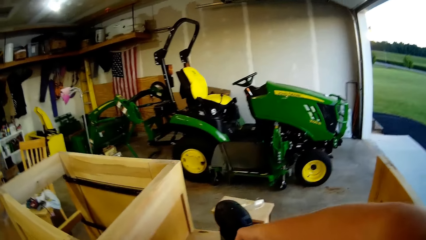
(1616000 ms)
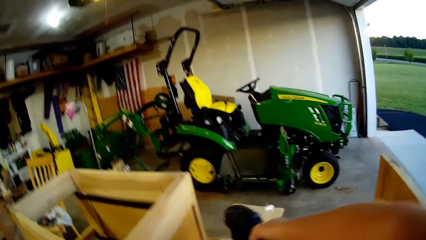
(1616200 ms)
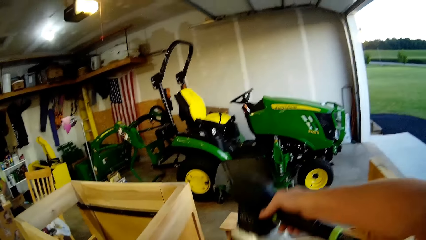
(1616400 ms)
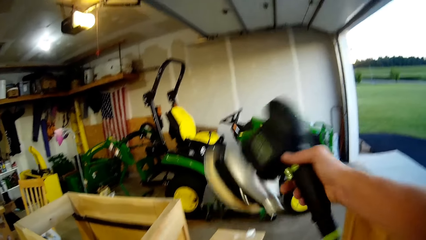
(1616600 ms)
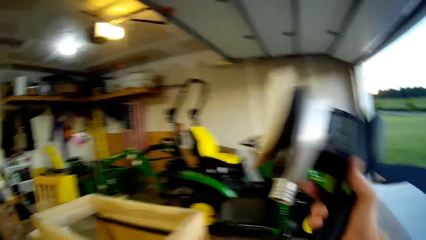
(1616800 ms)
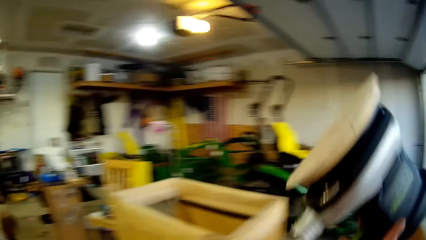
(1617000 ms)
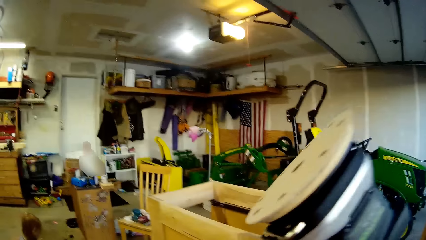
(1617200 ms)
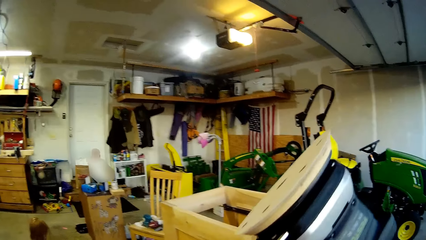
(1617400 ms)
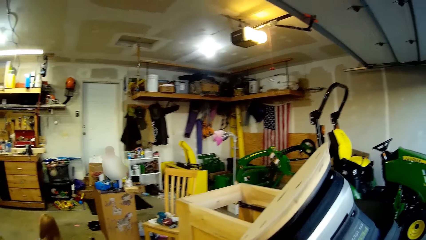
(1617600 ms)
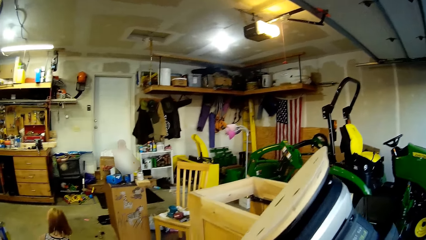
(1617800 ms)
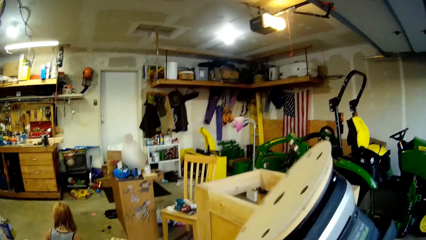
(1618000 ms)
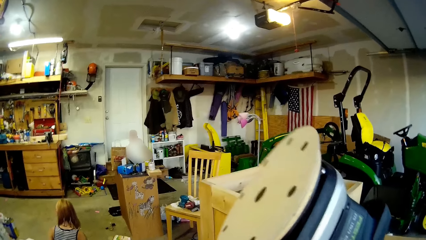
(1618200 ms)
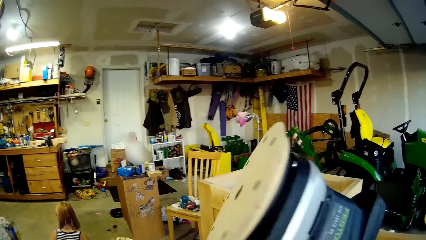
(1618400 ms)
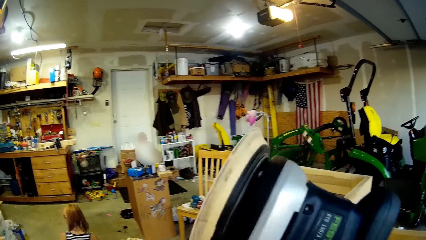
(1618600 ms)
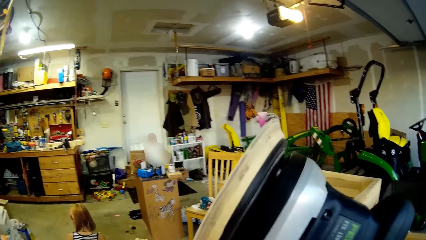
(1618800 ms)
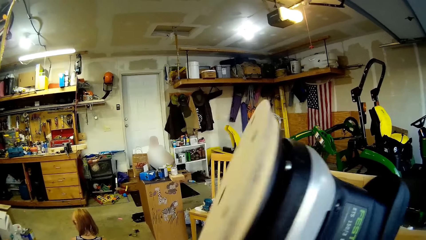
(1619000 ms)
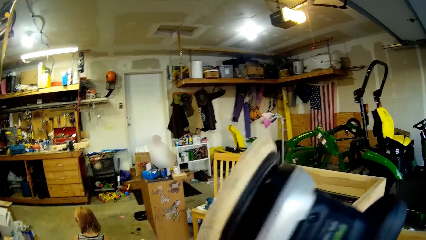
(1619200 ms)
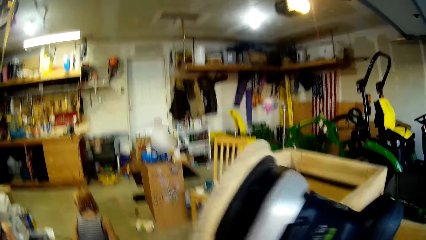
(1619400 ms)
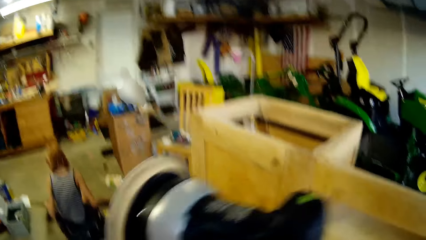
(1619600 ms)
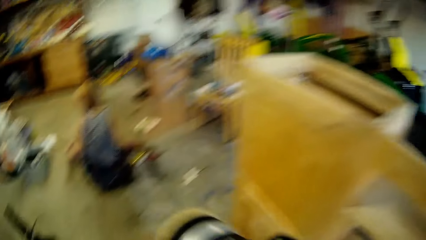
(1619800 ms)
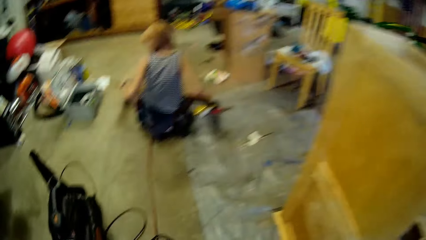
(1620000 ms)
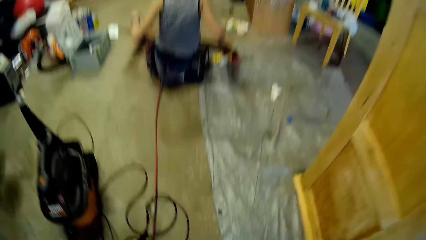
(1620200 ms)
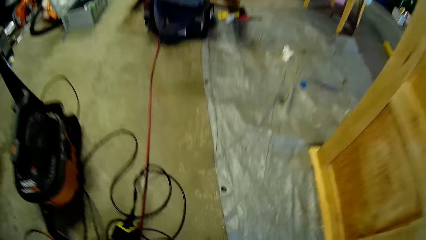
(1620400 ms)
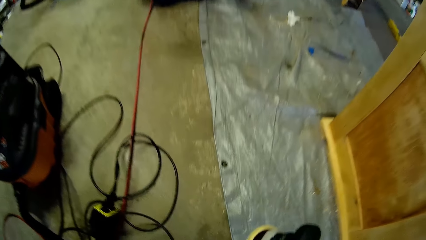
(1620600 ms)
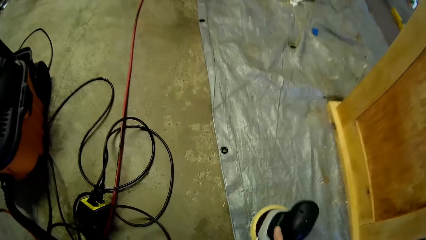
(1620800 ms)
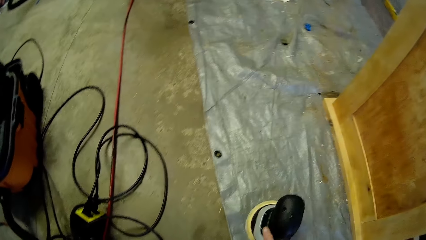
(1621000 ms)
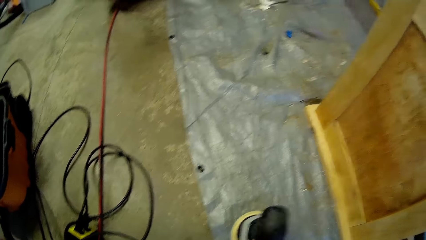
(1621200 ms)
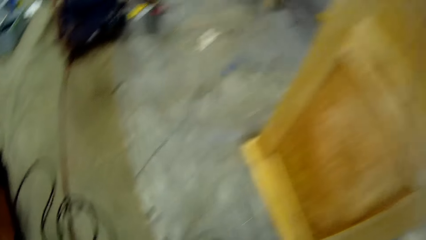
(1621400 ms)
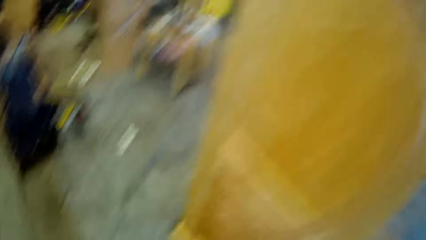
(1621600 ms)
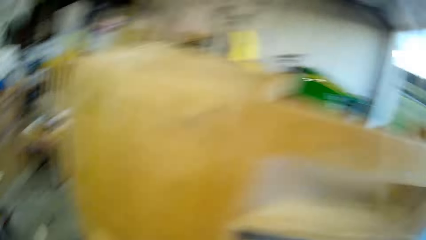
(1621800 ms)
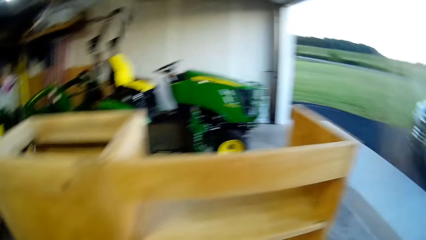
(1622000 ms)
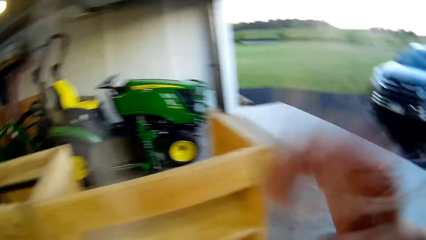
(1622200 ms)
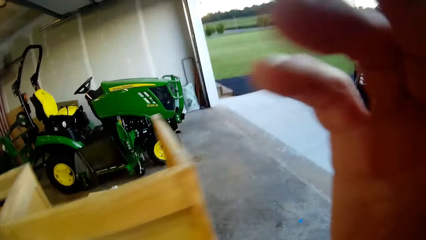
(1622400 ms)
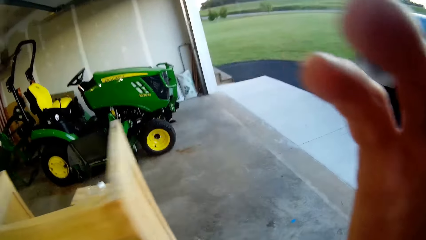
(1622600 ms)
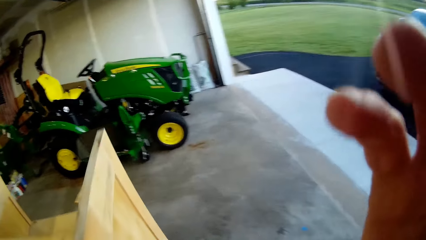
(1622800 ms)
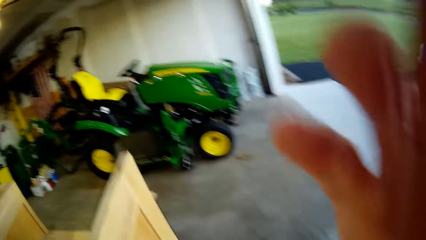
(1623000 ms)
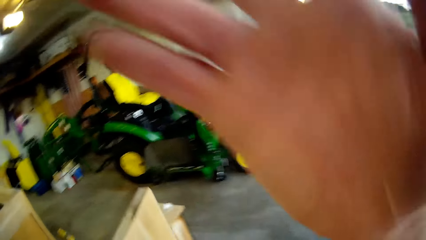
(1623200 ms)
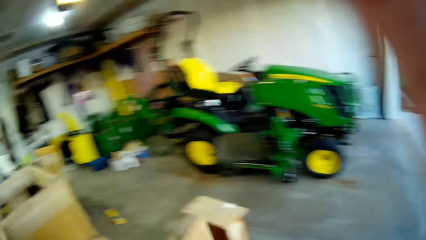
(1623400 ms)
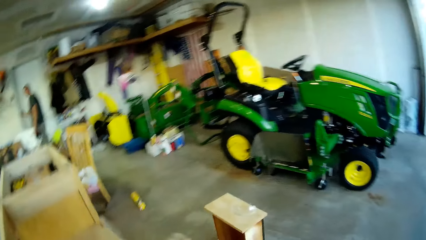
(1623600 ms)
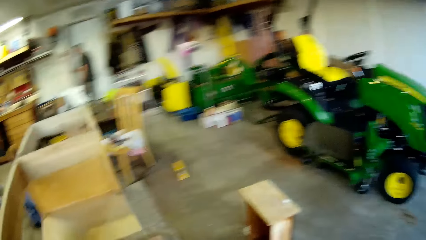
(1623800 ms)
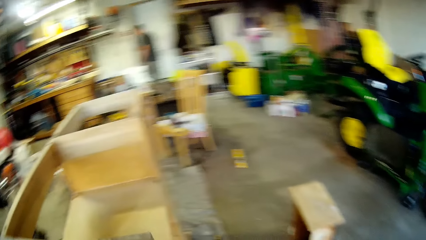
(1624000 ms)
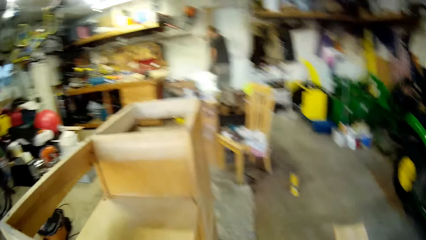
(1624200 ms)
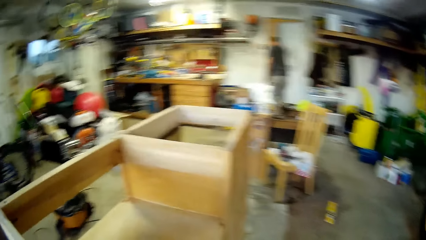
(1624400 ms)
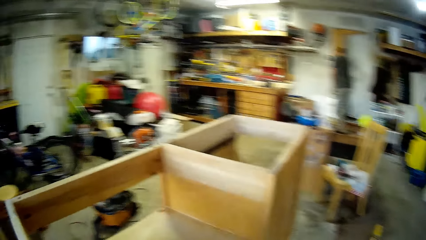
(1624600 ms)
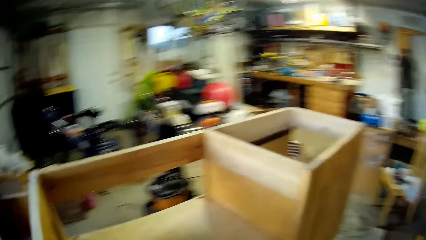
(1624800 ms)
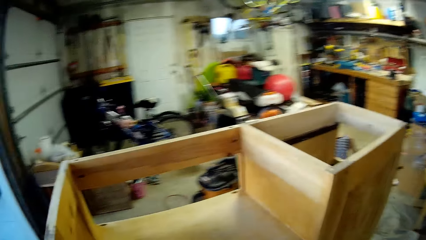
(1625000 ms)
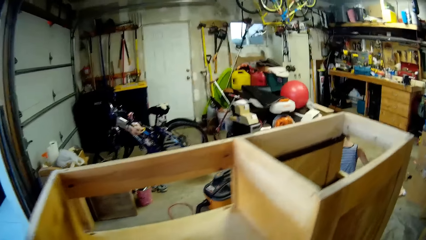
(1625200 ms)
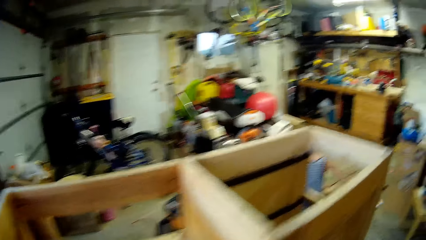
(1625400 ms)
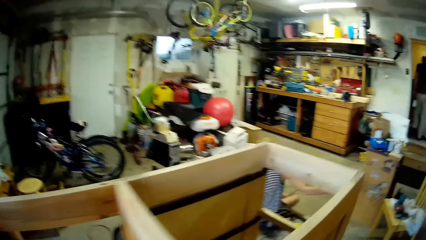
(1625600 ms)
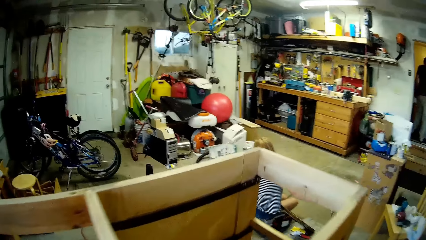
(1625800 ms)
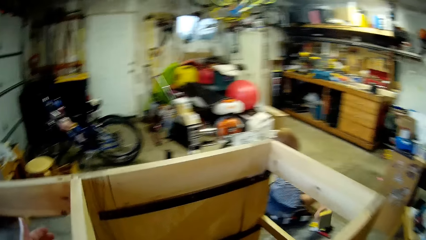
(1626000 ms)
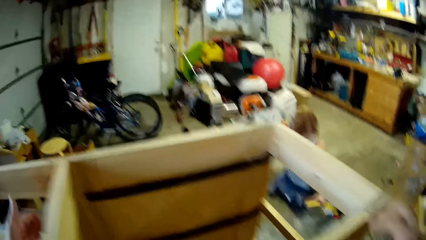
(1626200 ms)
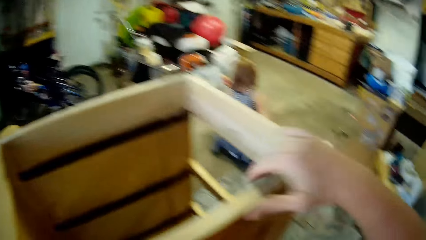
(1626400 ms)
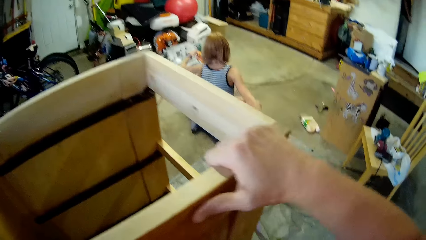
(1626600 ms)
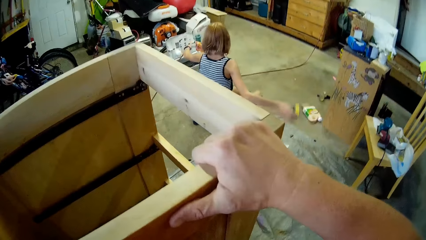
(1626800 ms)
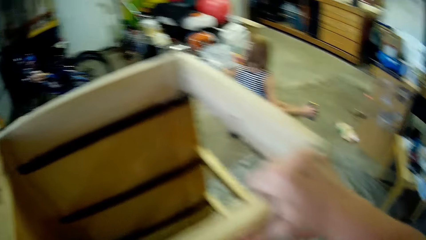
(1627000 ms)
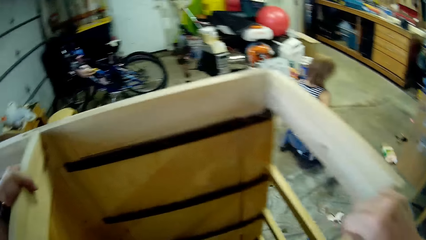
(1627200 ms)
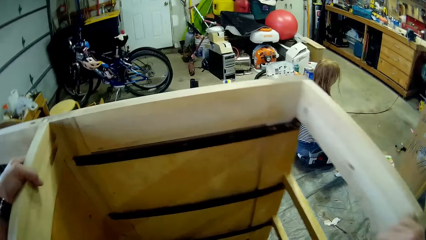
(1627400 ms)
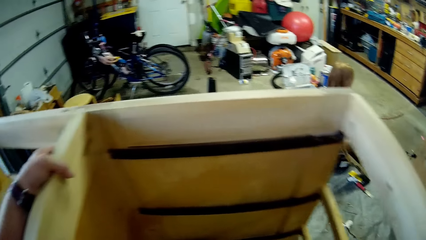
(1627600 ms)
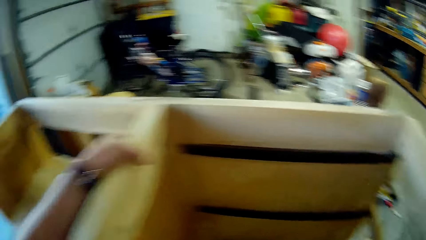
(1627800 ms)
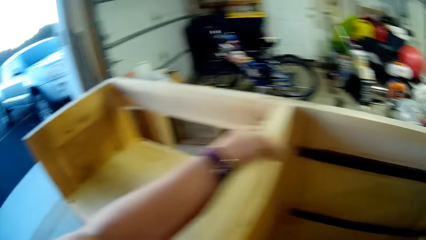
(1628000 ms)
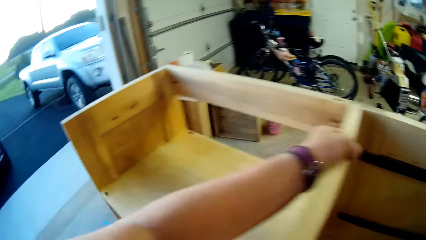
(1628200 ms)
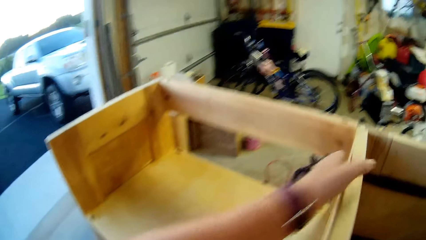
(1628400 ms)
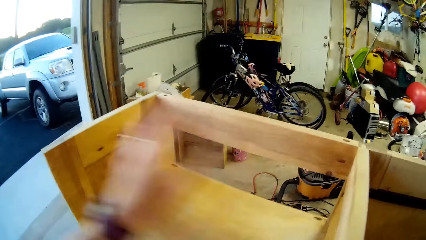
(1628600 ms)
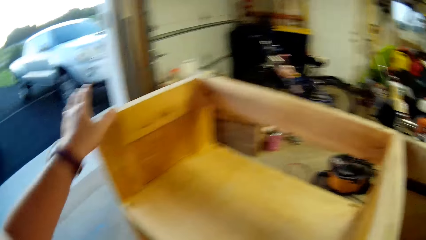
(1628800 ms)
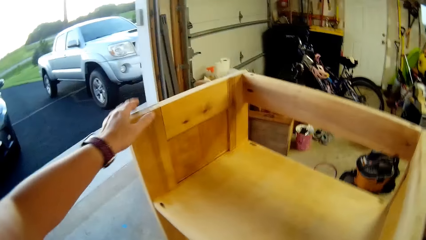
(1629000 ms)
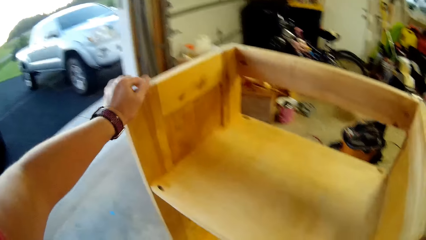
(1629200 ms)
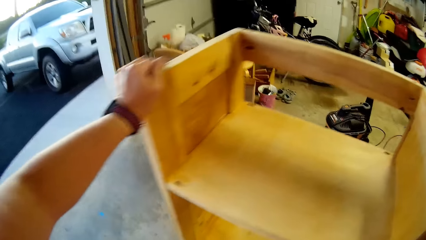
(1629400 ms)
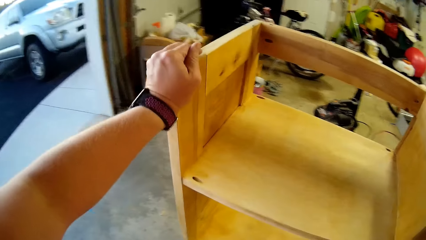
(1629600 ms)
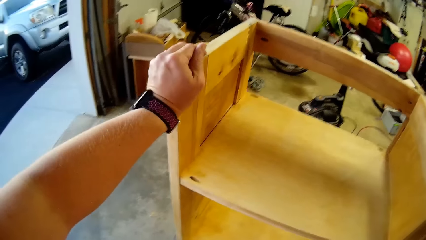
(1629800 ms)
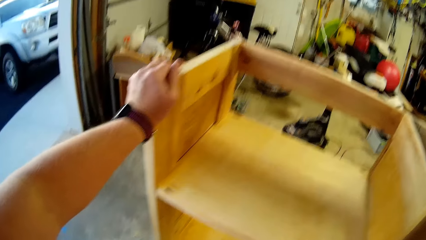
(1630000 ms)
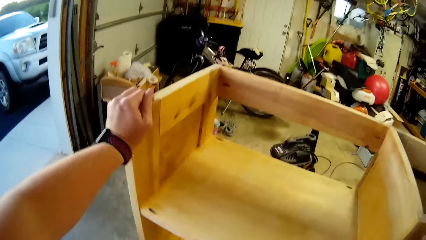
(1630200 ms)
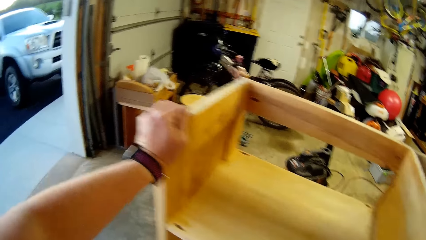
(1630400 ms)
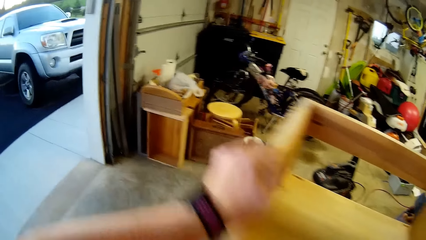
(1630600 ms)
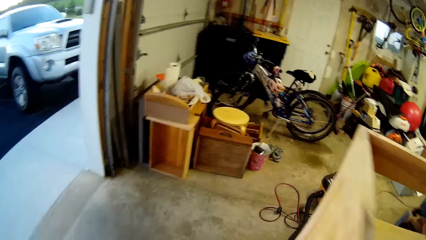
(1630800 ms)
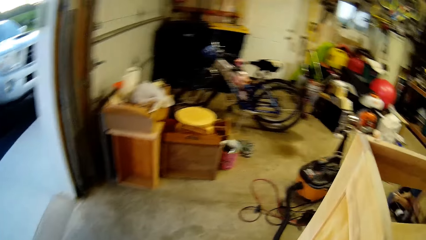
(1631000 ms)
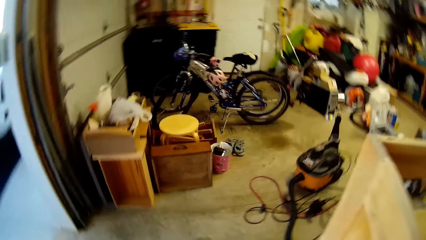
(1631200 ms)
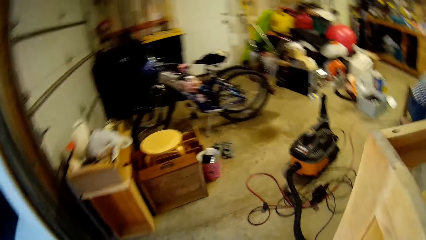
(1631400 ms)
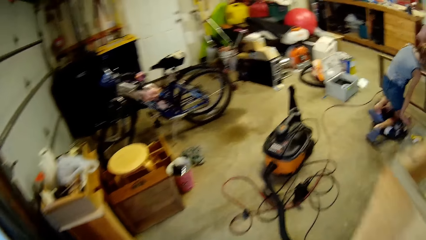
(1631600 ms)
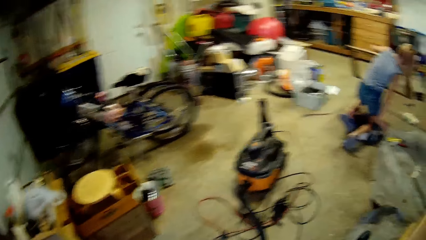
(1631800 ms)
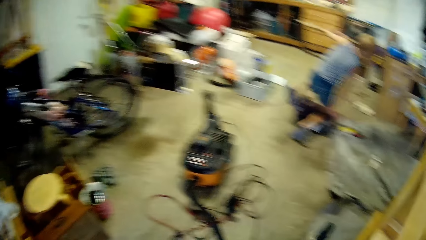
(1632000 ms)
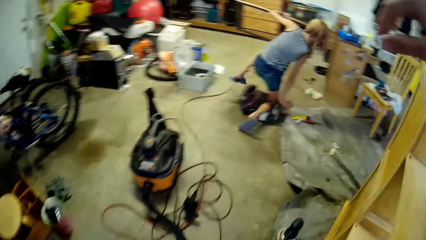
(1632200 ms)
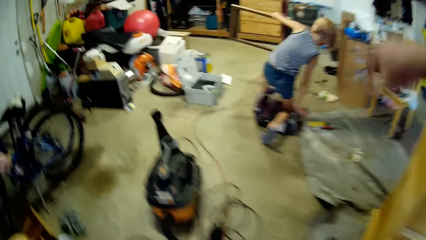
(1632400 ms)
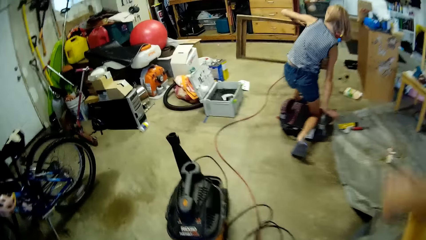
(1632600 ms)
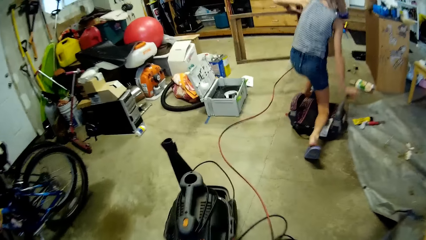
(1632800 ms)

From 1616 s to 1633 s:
The camera wearer picks up the sander polisher. He looks at the sander polisher and puts the sander polisher down. He walks. He looks at the shelf. He holds a wood with both his hands.
